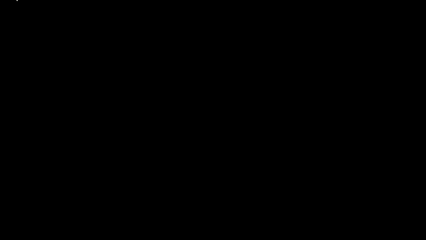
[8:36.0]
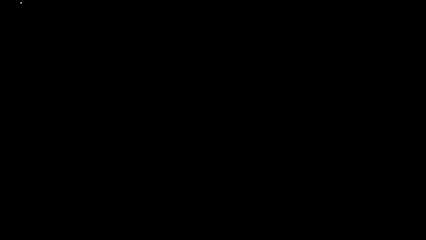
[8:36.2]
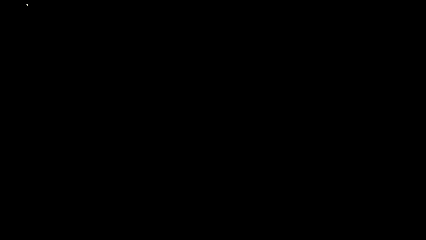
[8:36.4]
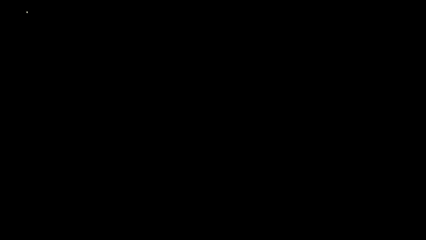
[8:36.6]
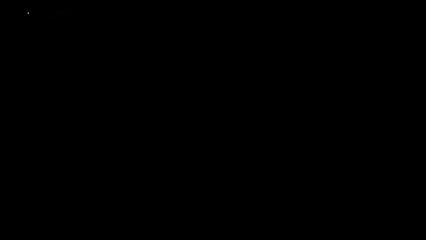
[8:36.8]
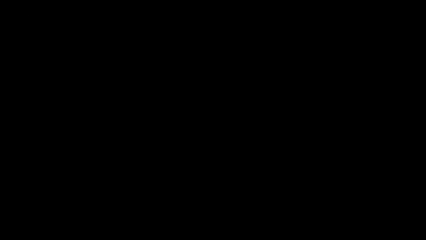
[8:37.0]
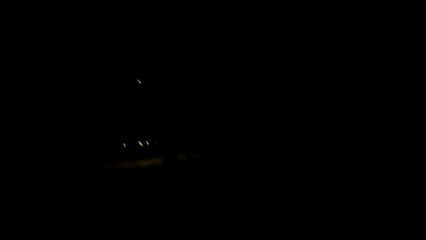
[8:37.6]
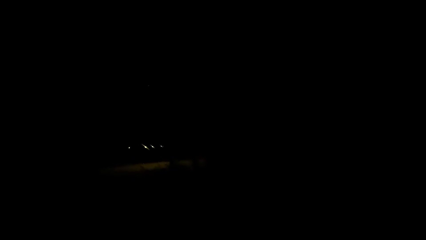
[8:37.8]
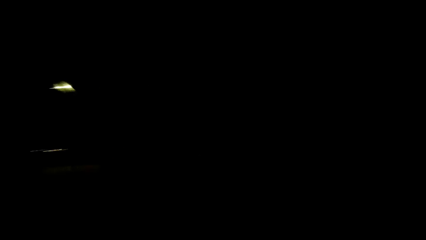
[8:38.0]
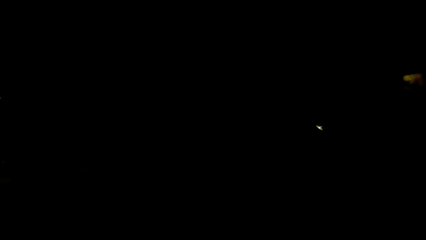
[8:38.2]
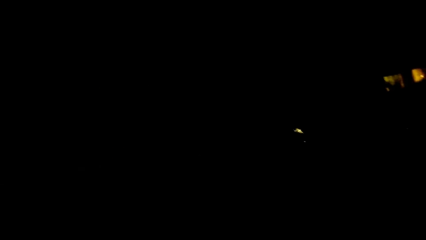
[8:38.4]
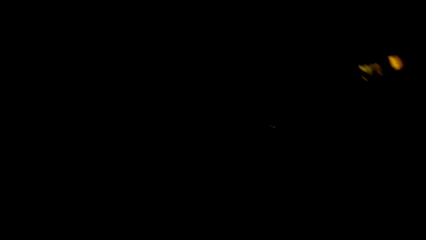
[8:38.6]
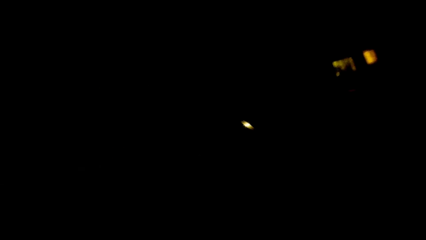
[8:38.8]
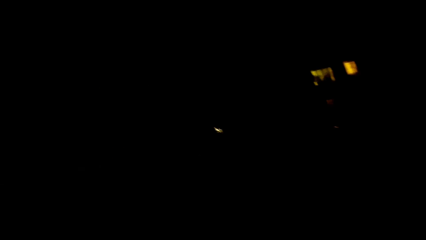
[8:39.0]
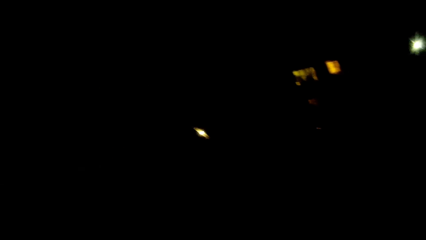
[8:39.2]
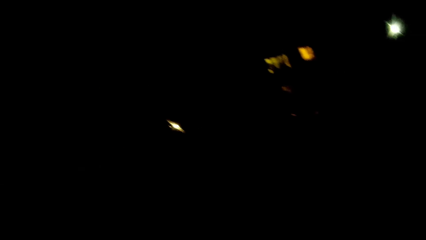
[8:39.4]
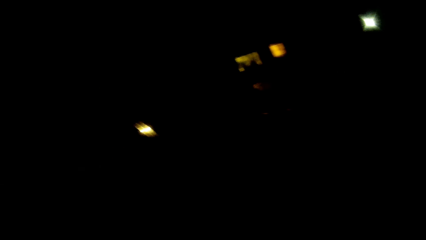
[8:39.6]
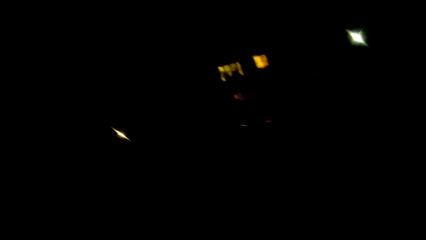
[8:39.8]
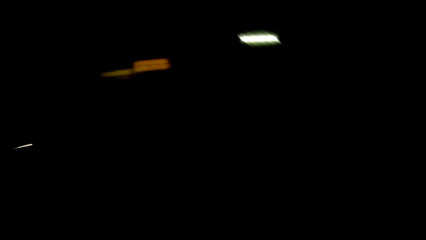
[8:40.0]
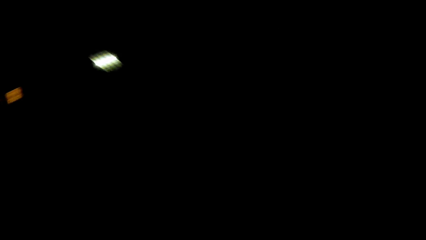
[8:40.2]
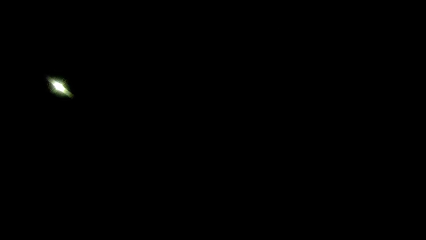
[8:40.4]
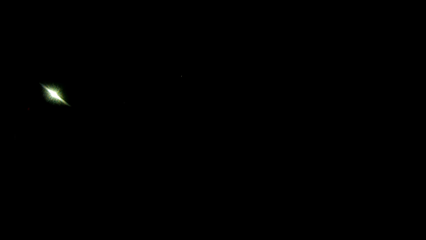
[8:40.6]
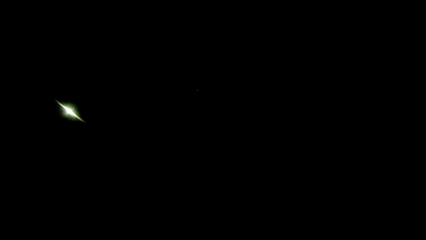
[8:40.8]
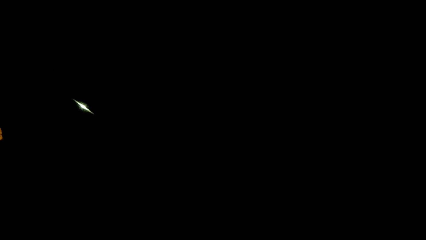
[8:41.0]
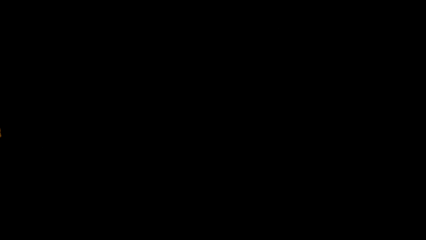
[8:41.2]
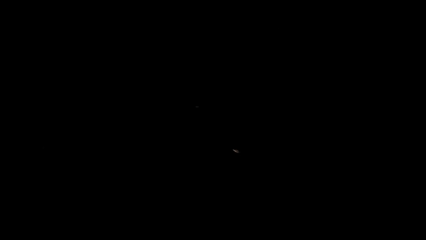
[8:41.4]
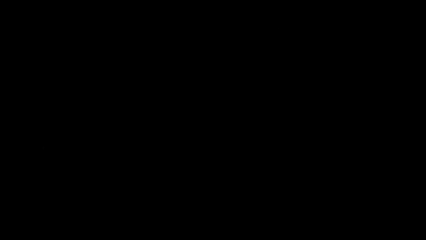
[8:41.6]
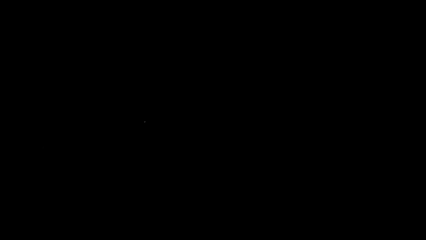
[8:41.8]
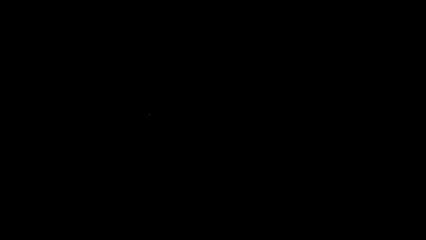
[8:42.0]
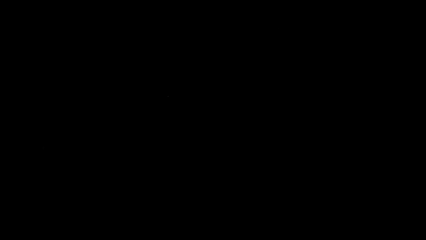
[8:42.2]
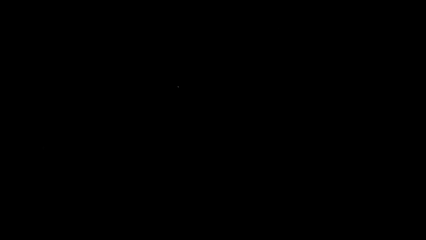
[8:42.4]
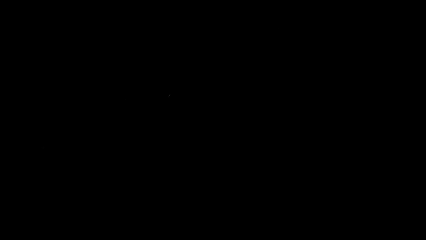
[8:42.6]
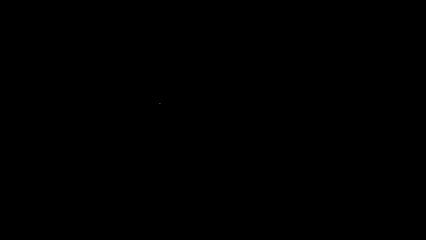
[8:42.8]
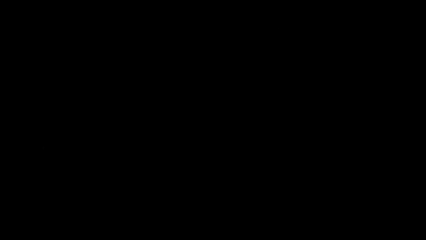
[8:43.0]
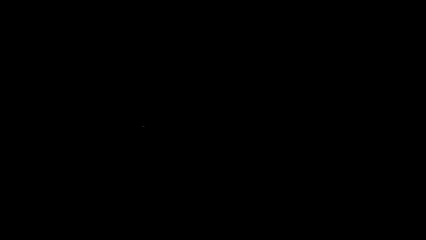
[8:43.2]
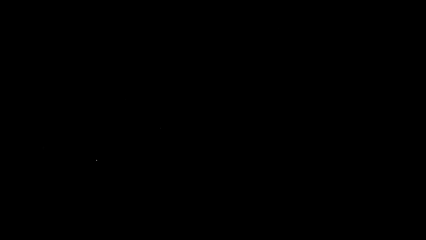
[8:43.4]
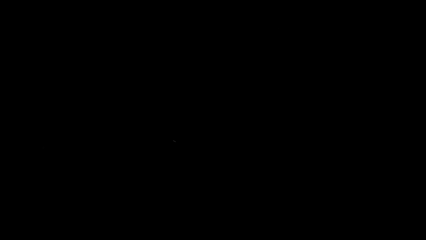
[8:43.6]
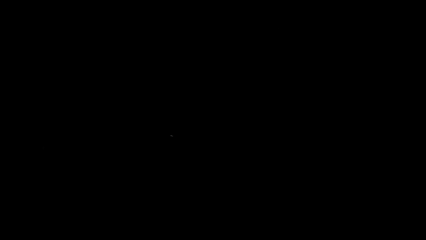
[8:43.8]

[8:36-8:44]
The camera wearer looks around.
